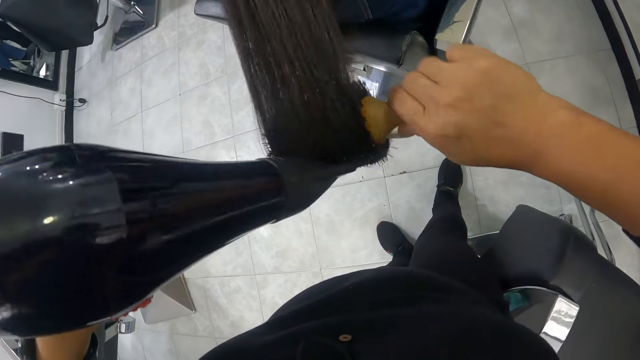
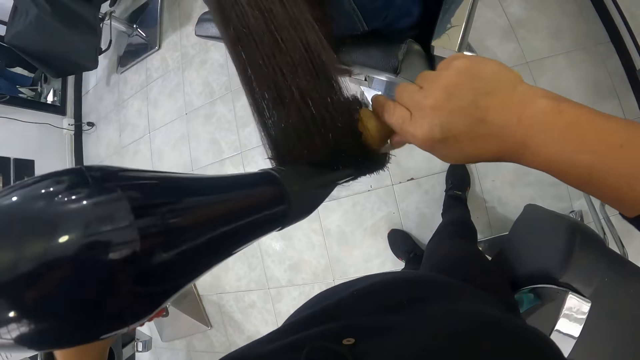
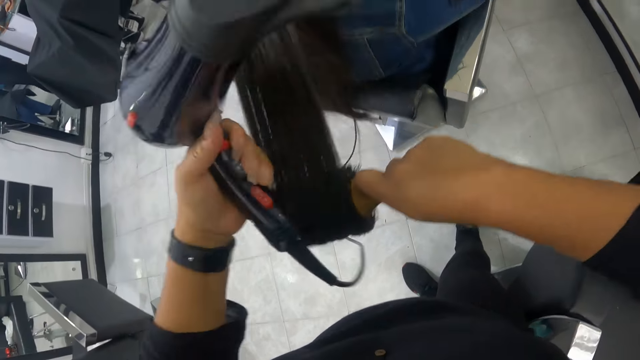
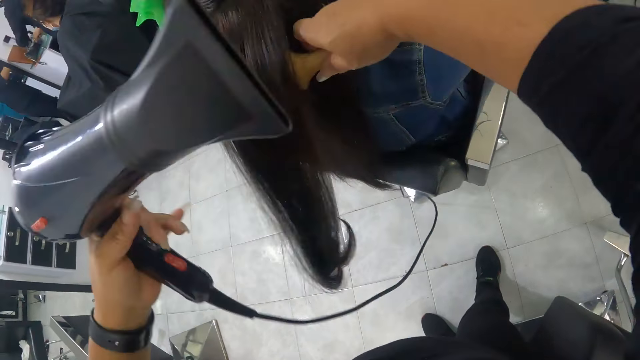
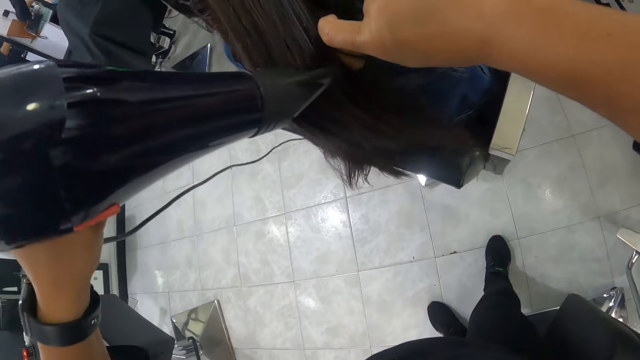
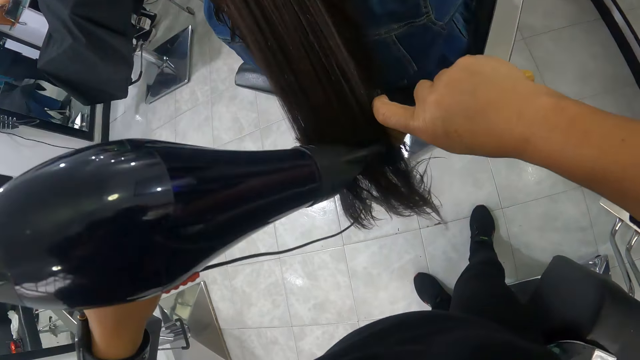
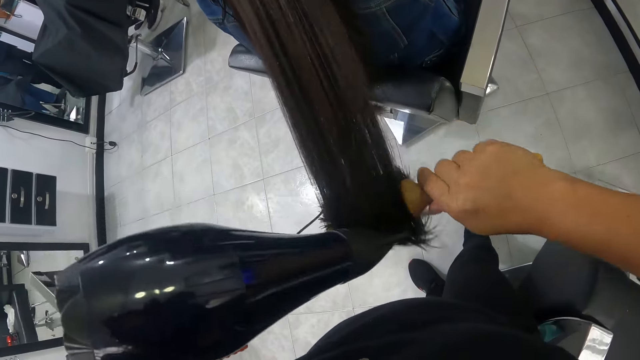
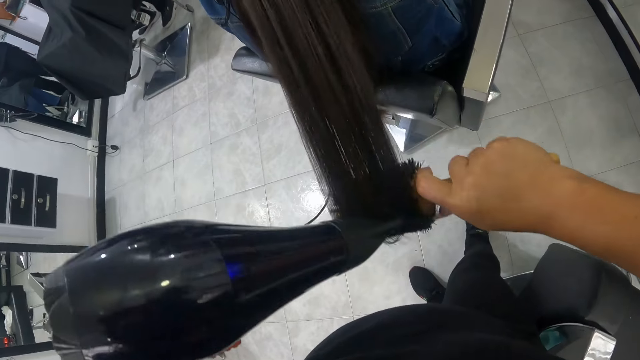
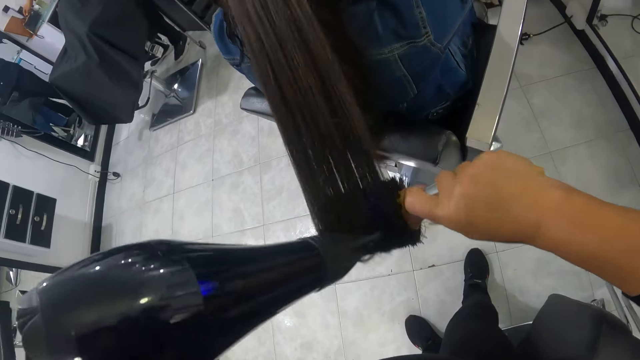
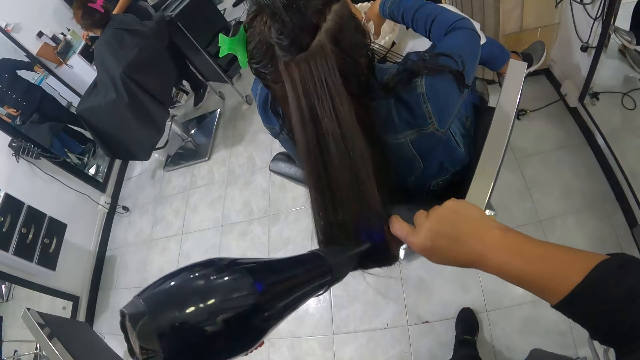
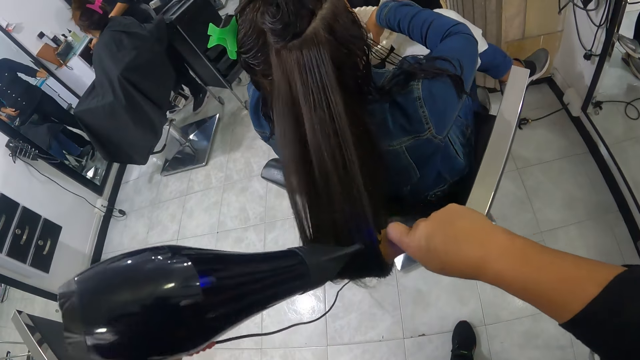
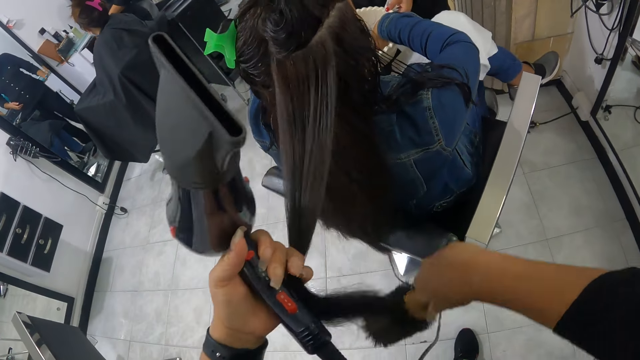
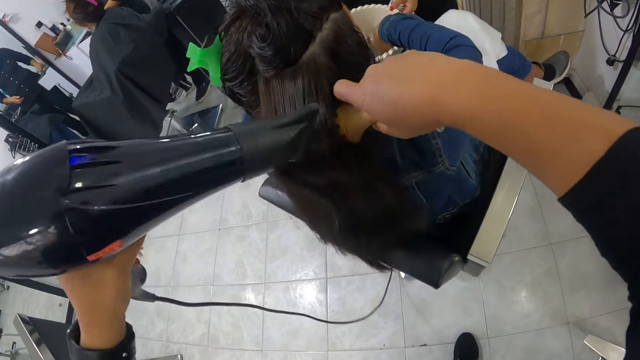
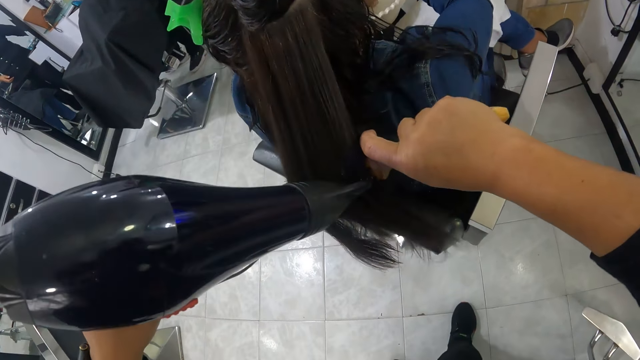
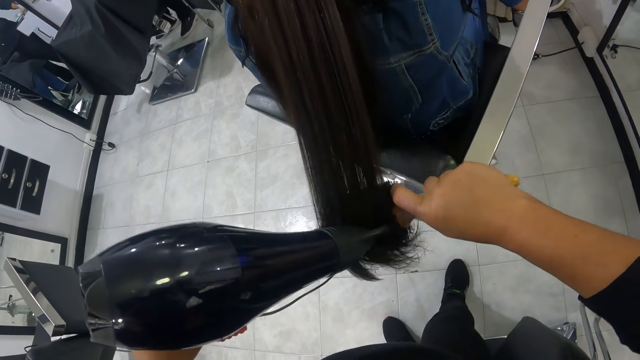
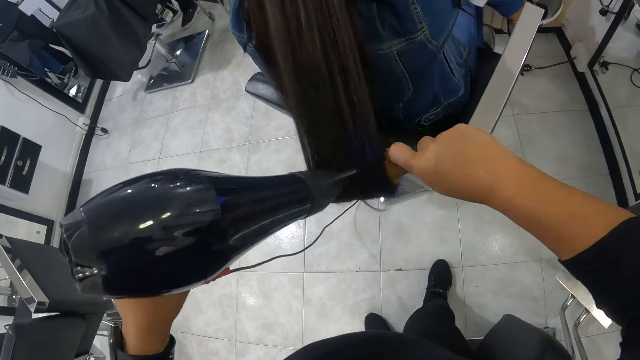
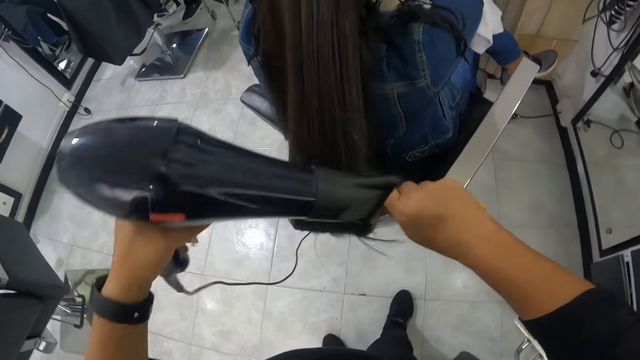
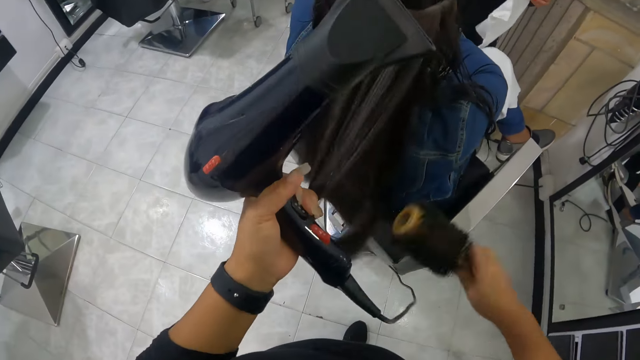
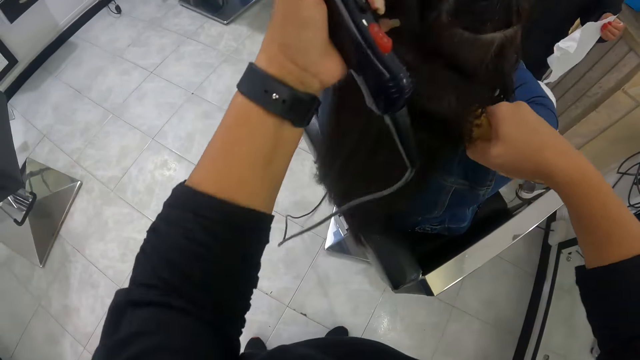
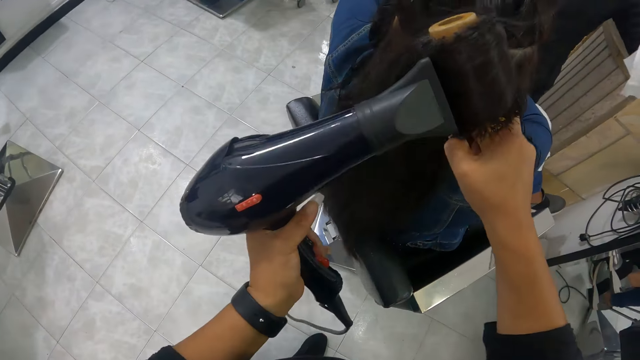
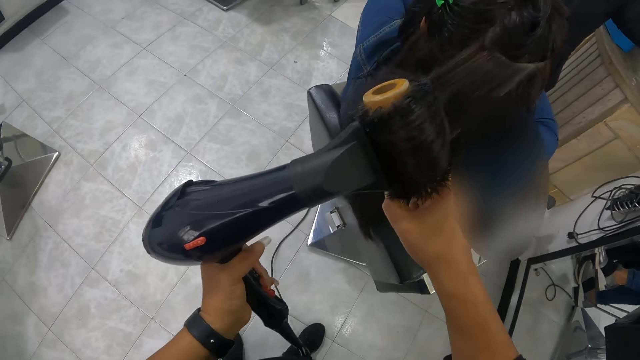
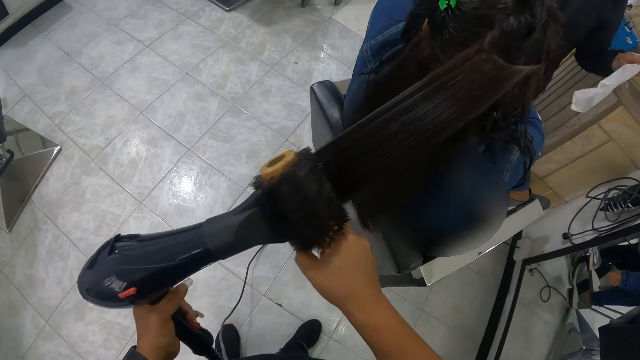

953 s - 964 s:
The camera wearer holds the hair of the woman on the chair with her left hand. She smoothens the hair of the woman on the chair with the brush in her right hand. She dries the hair of the woman on the chair with the hair dryer in her left hand. She holds the hair of the woman on the chair with her left hand. She smoothens the hair of the woman on the chair with the brush in her right hand. She dries the hair of the woman on the chair with the hair dryer in her left hand. She holds the hair of the woman on the chair with her left hand. She smoothens the hair of the woman on the chair with the brush in her right hand. She dries the hair of the woman on the chair with the hair dryer in her left hand.

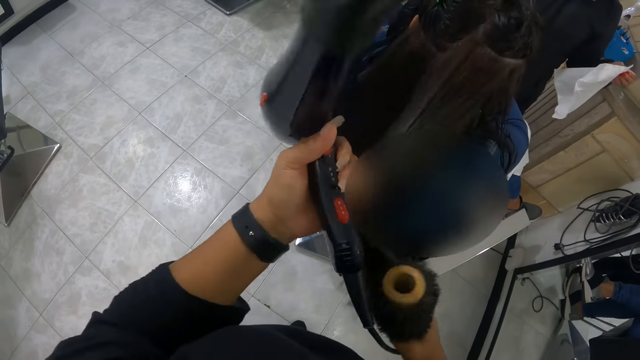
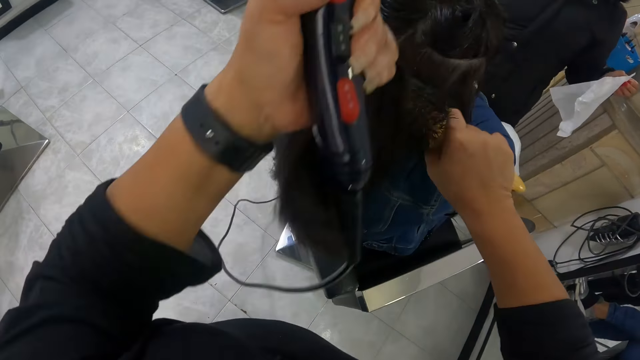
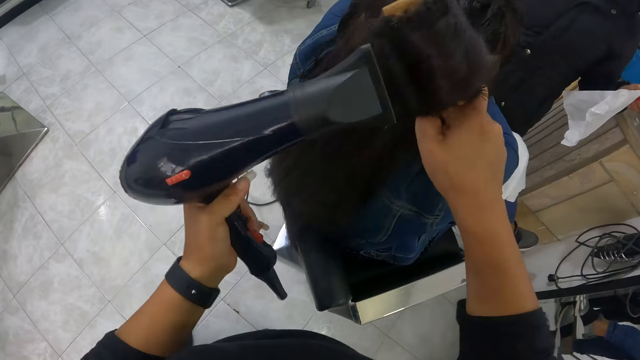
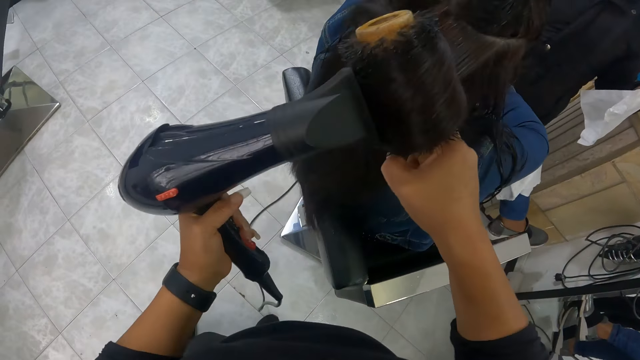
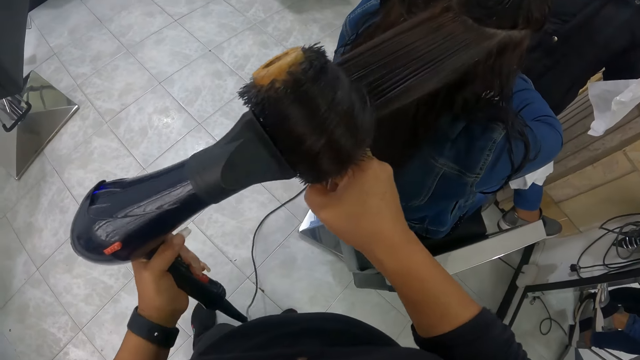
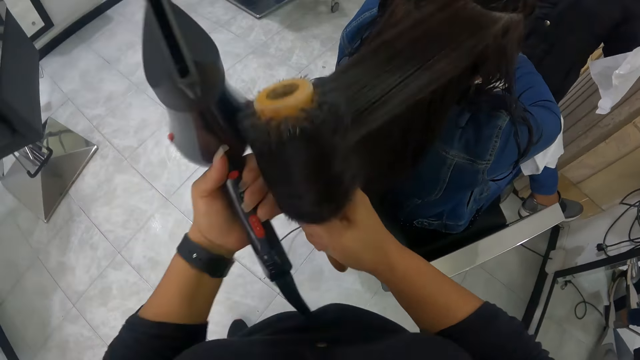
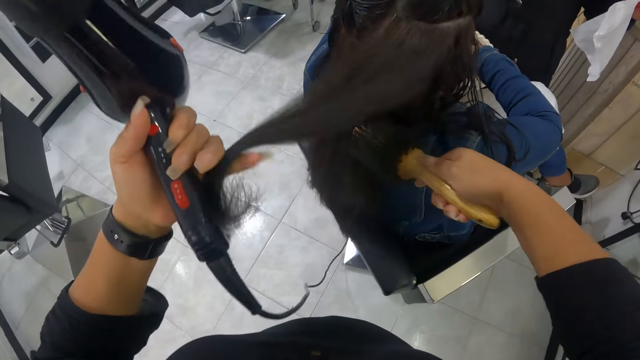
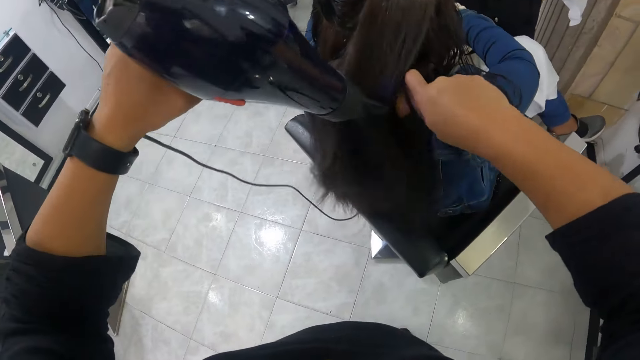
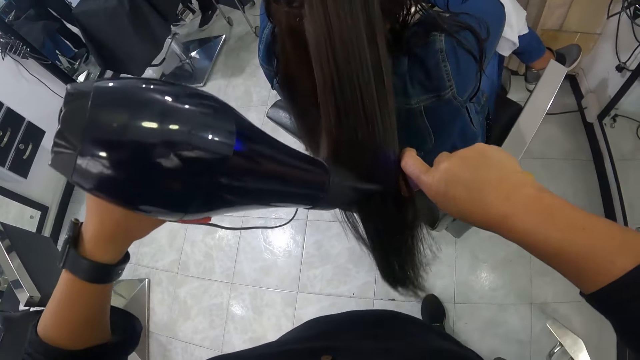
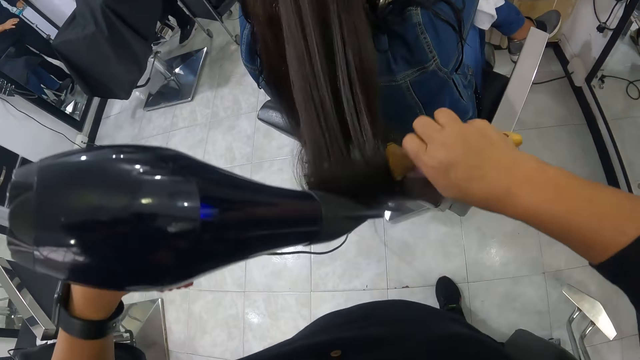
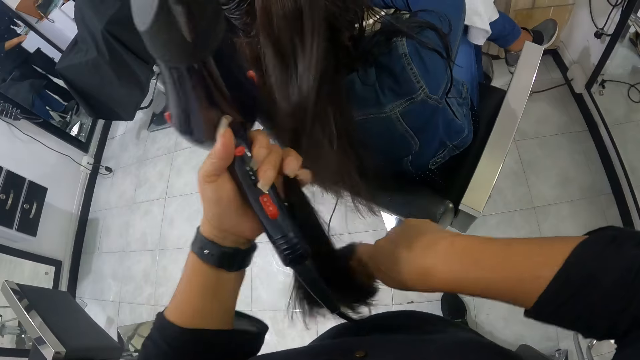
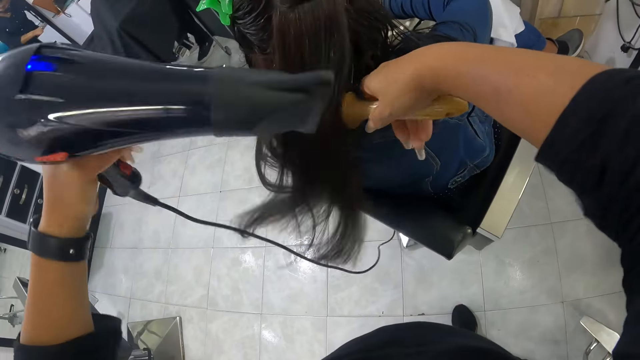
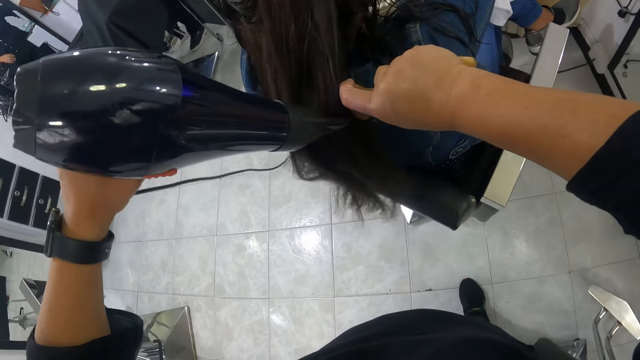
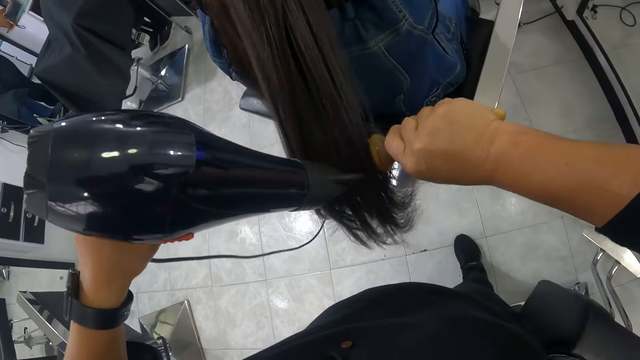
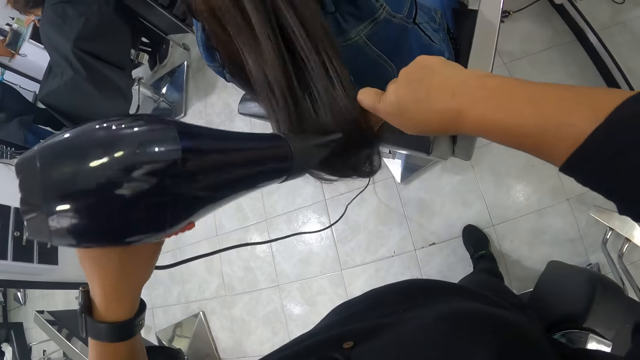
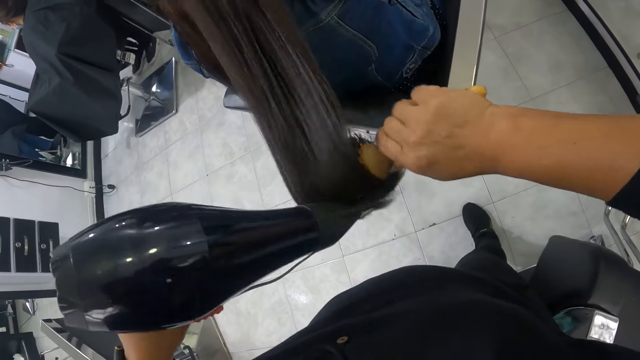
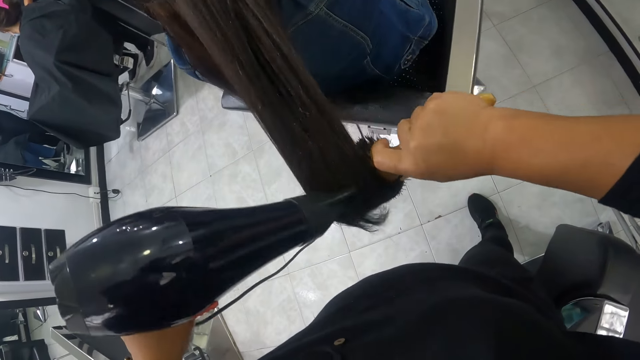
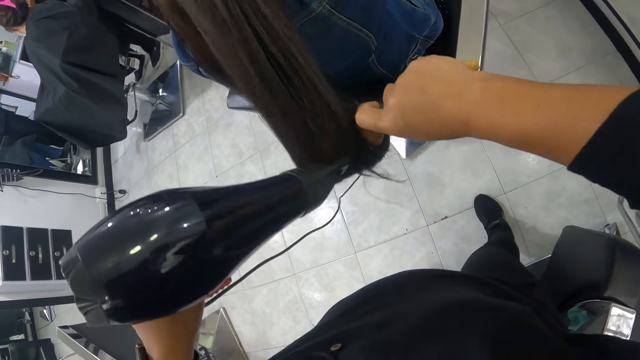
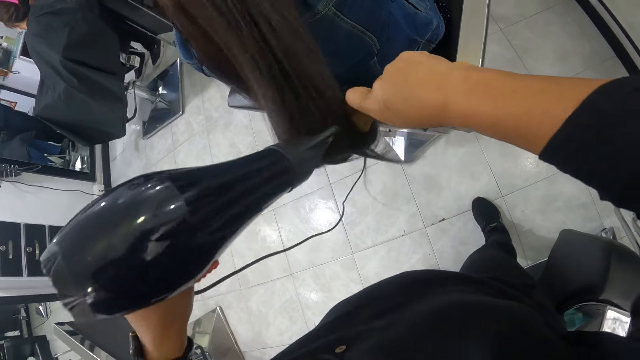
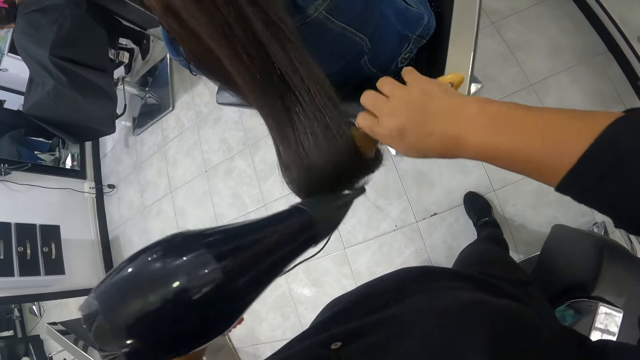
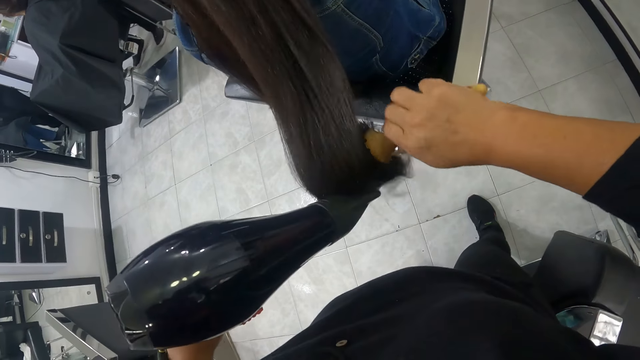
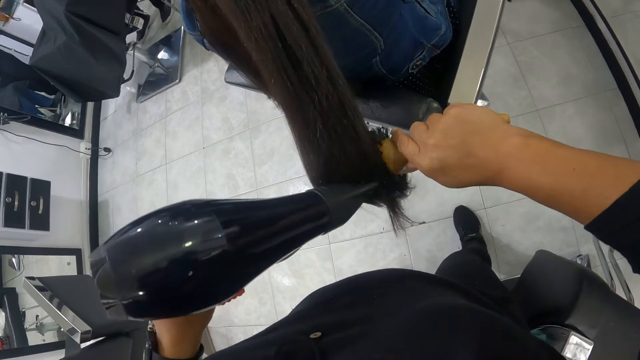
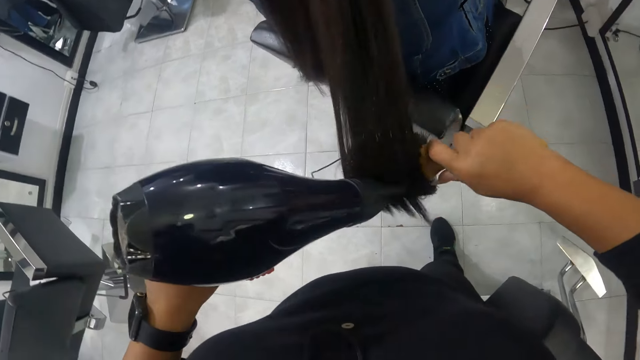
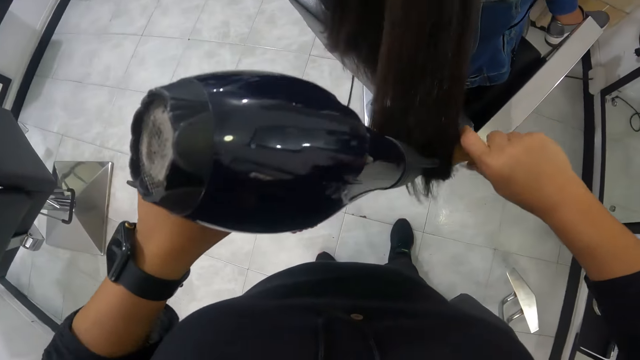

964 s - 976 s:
The camera wearer holds the hair of the woman on the chair with her left hand. She smoothens the hair of the woman on the chair with the brush in her right hand. She dries the hair of the woman on the chair with the hair dryer in her left hand. She holds the hair of the woman on the chair with her left hand. She smoothens the hair of the woman on the chair with the brush in her right hand. She dries the hair of the woman on the chair with the hair dryer in her left hand. She holds the hair of the woman on the chair with her left hand. She smoothens the hair of the woman on the chair with the brush in her right hand. She dries the hair of the woman on the chair with the hair dryer in her left hand.
